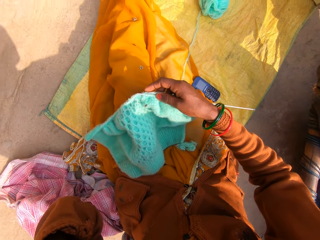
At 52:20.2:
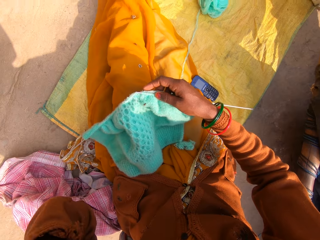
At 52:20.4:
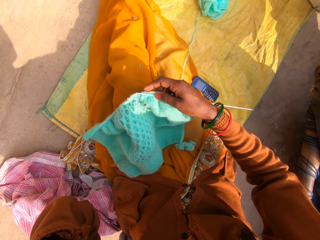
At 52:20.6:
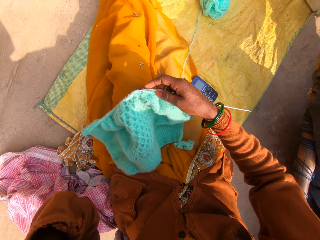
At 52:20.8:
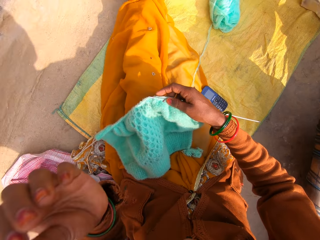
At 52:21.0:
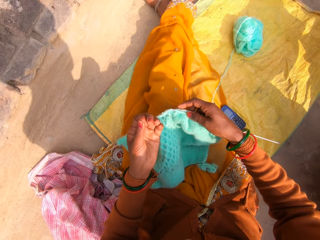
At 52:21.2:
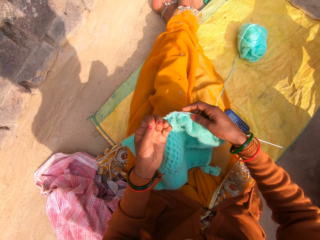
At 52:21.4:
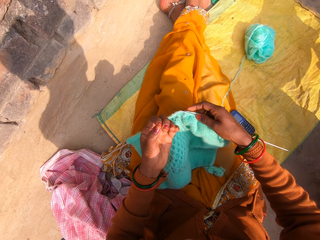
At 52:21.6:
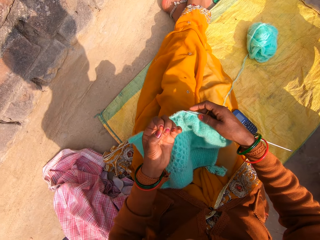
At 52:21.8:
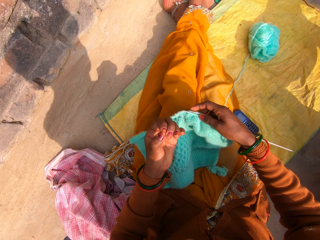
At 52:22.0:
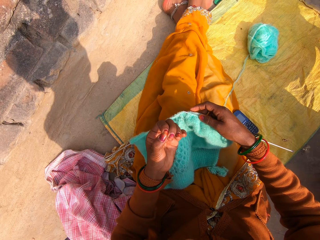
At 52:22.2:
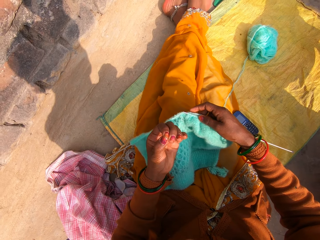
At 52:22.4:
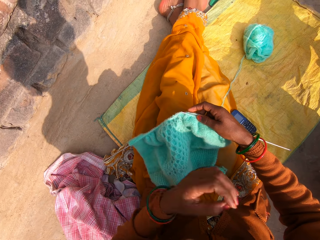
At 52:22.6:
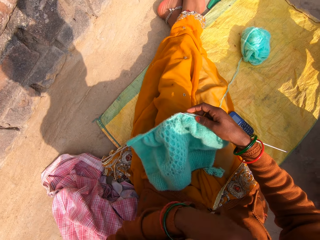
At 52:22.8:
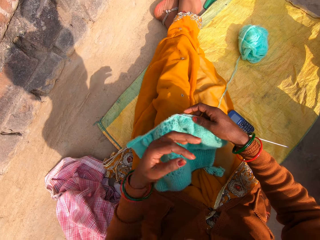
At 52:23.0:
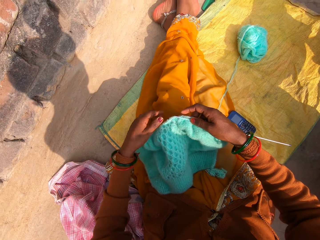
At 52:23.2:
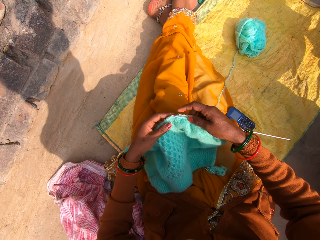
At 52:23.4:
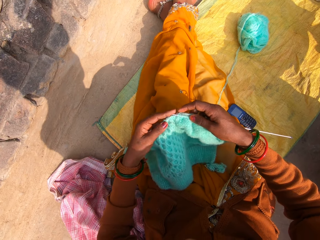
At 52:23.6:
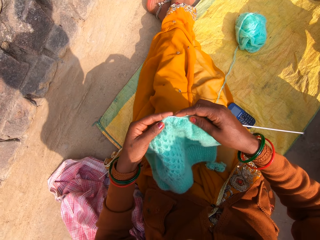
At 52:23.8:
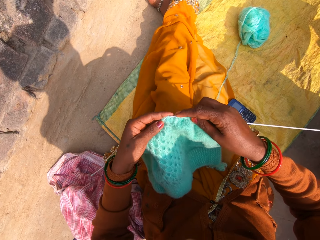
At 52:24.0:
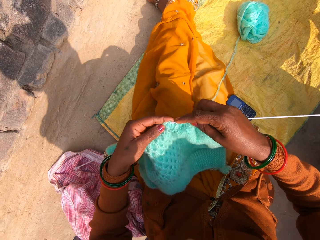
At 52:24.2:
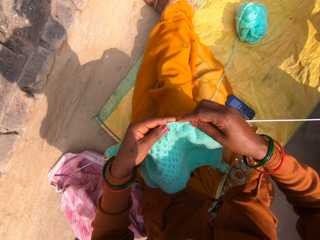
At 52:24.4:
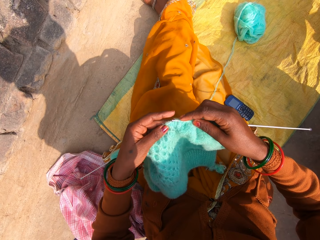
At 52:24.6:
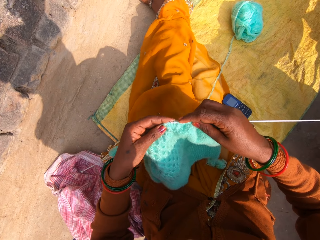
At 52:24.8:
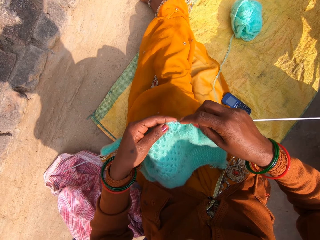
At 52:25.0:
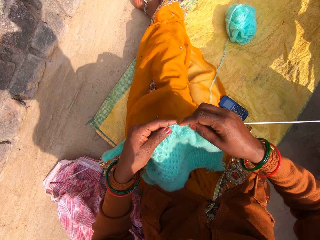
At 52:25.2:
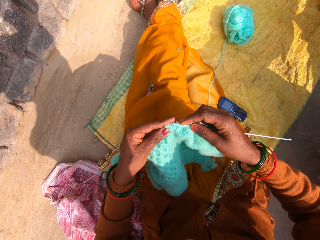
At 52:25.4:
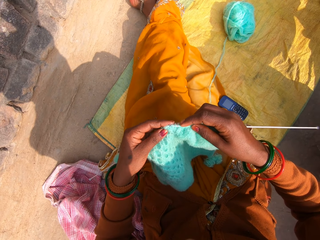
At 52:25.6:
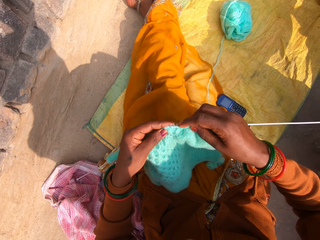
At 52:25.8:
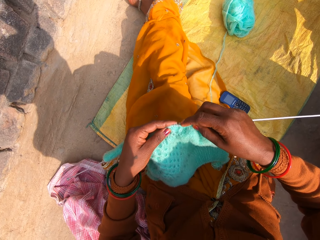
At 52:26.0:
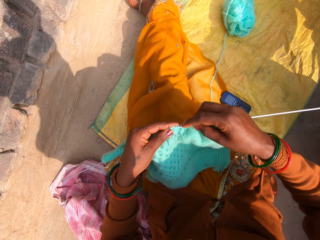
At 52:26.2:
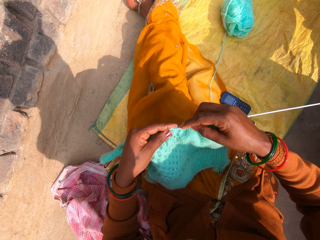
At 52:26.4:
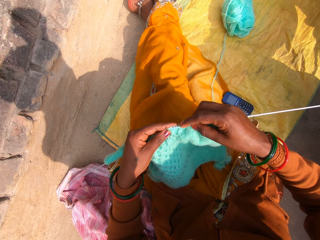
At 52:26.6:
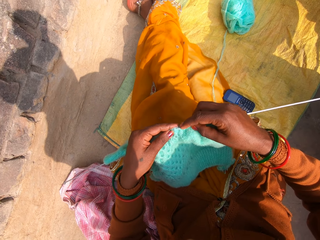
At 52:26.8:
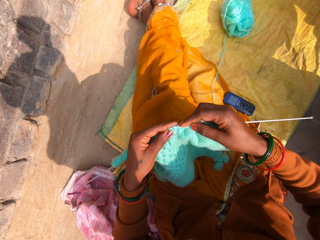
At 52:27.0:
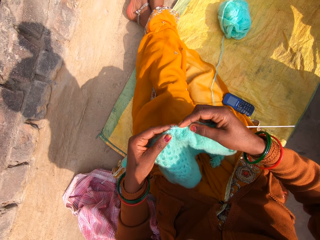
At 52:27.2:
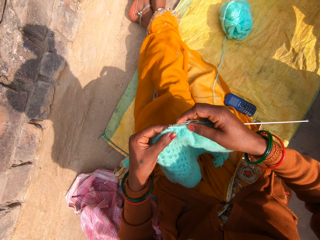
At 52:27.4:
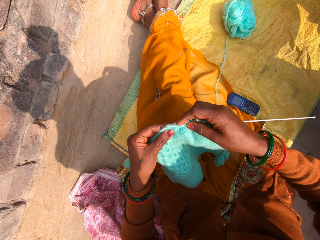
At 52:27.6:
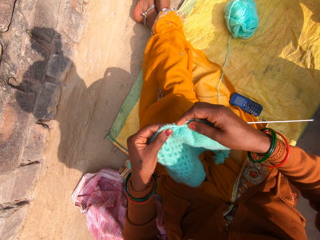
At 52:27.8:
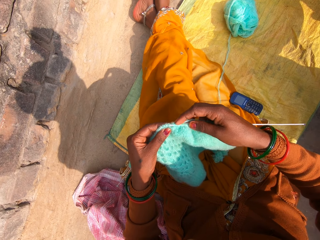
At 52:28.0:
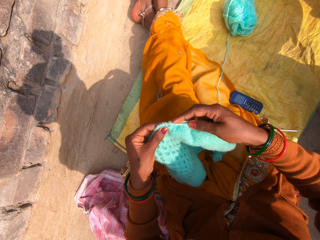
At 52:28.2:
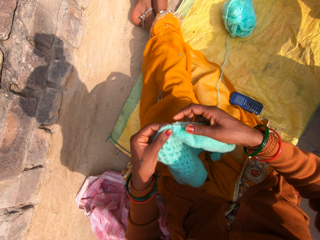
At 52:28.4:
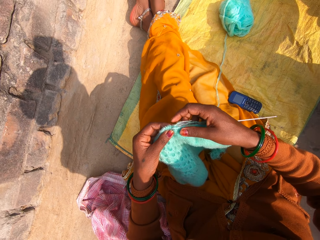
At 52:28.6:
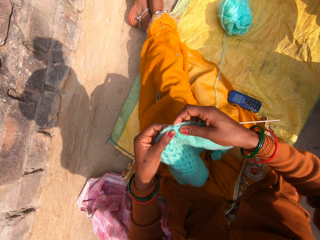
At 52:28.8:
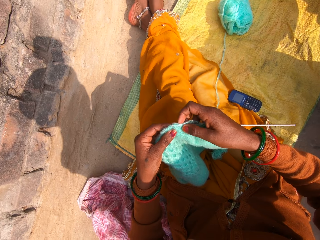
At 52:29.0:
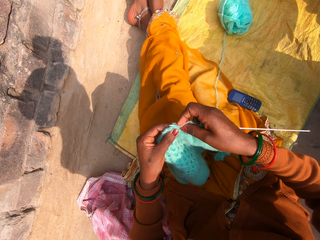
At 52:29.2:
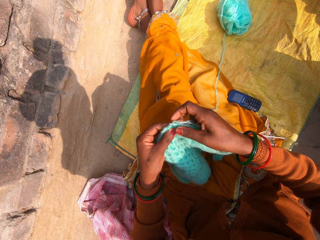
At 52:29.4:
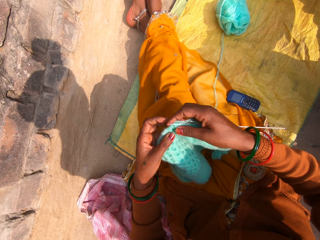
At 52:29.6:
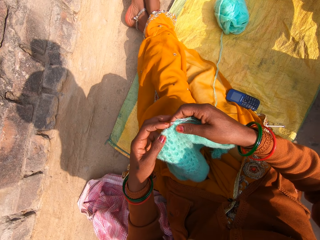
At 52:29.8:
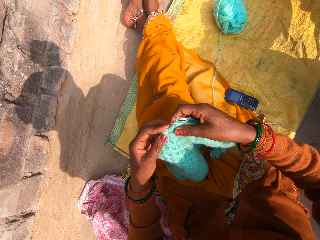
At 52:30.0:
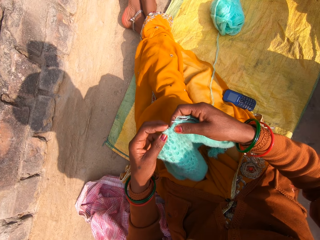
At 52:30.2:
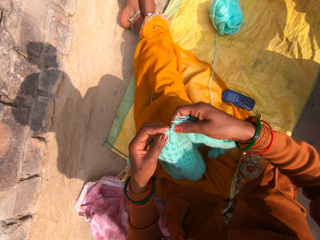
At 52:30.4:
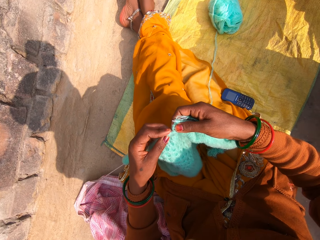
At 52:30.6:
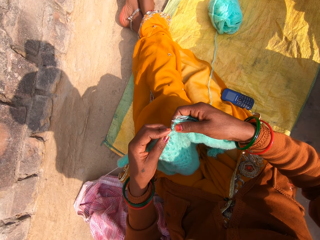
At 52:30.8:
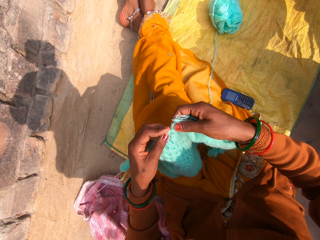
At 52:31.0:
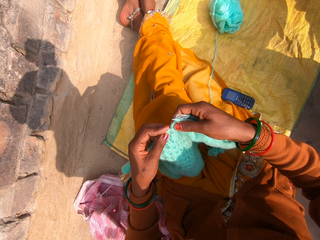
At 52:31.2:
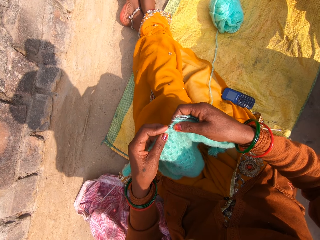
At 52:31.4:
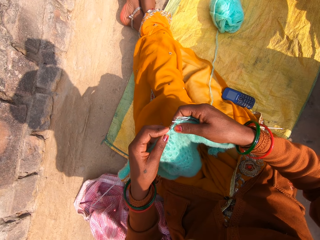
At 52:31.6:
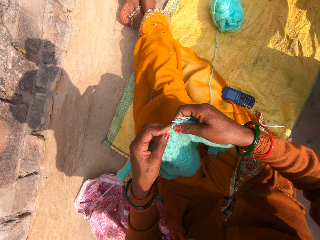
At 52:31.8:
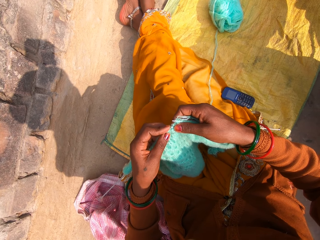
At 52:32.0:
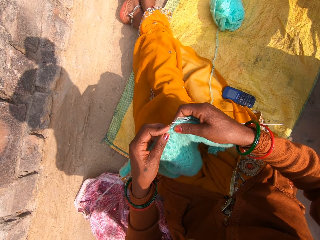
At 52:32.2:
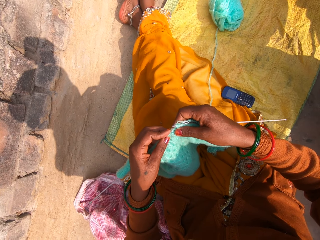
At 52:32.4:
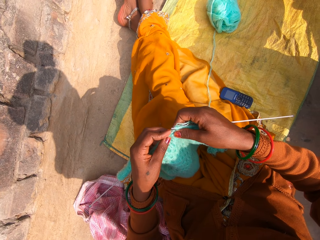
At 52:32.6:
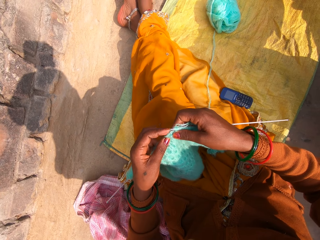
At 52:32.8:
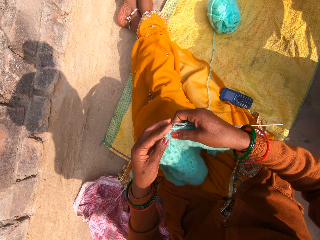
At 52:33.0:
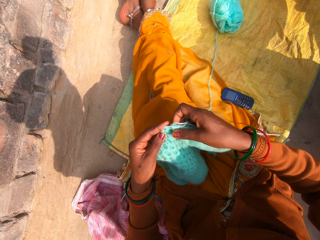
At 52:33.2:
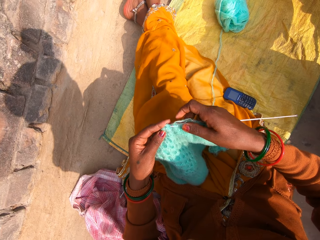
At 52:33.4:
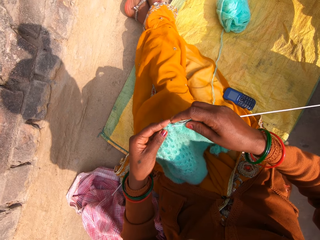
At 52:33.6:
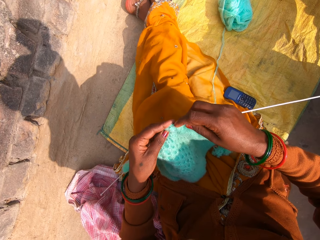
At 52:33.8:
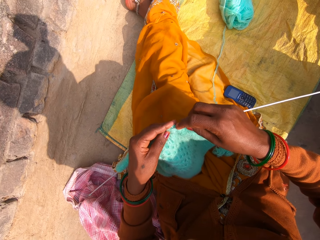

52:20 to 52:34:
The camera wearer looks at her left fingers. She touches her nose with her left hand. She knits the yarn in her hands with the knitting needles. She talks to a man. The man talks to the camera wearer. The camera wearer talks to the man.

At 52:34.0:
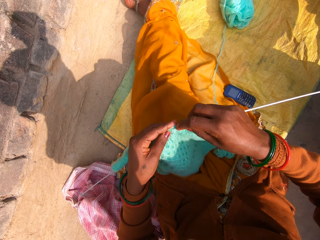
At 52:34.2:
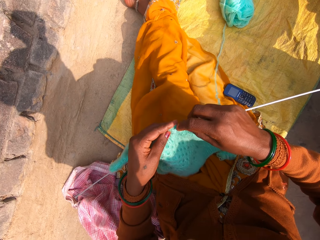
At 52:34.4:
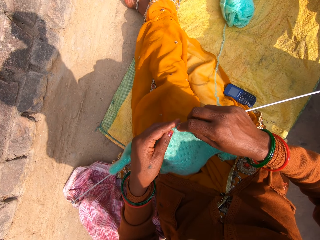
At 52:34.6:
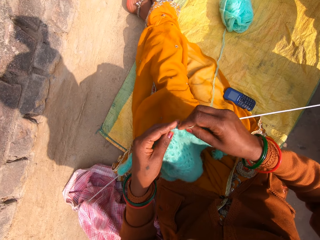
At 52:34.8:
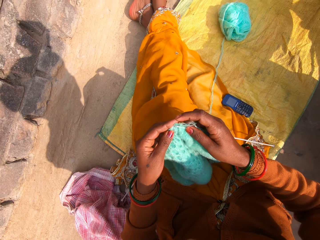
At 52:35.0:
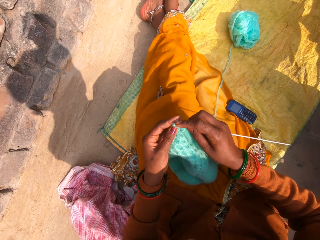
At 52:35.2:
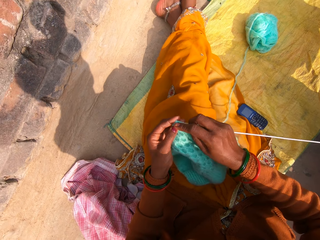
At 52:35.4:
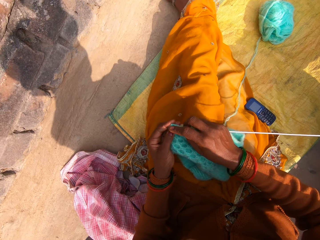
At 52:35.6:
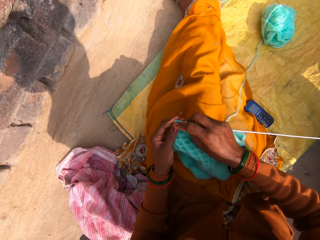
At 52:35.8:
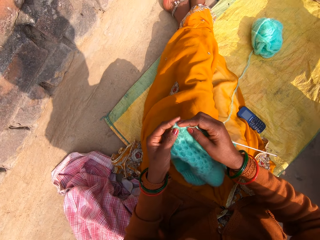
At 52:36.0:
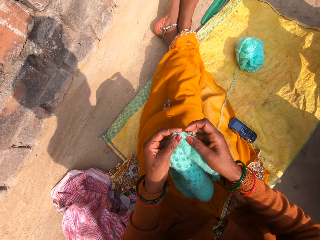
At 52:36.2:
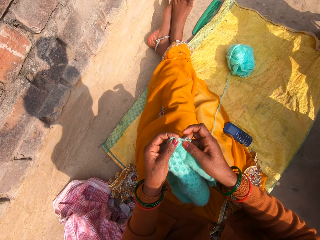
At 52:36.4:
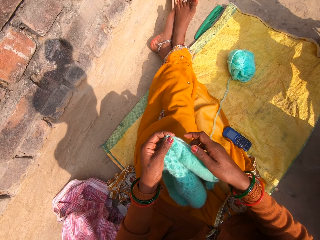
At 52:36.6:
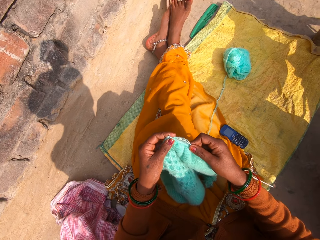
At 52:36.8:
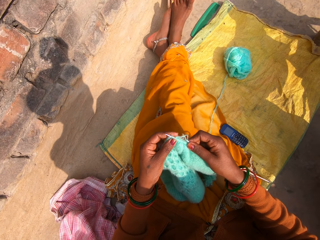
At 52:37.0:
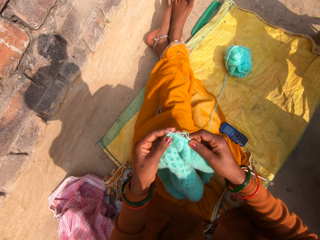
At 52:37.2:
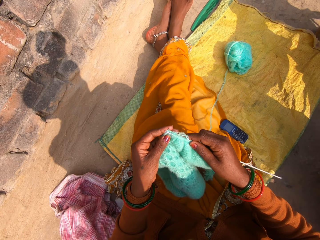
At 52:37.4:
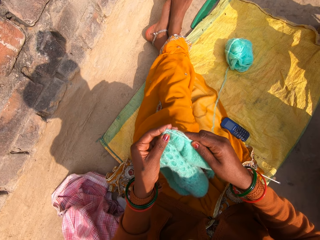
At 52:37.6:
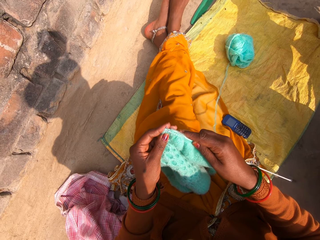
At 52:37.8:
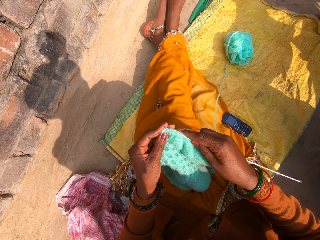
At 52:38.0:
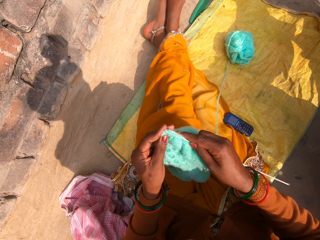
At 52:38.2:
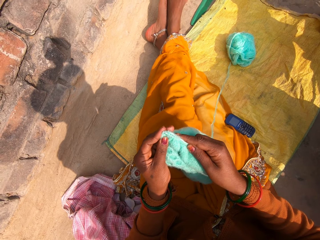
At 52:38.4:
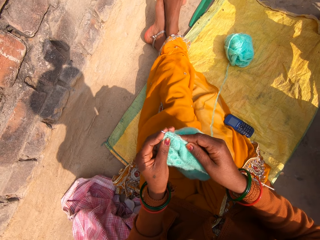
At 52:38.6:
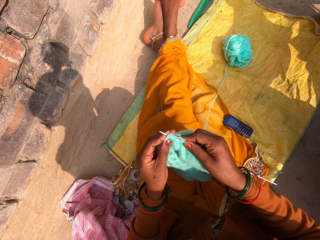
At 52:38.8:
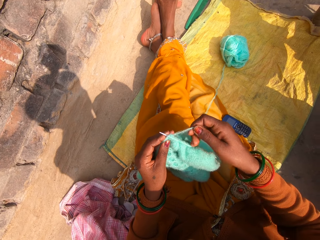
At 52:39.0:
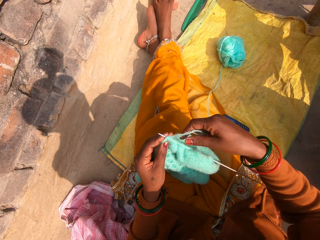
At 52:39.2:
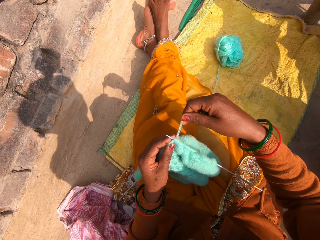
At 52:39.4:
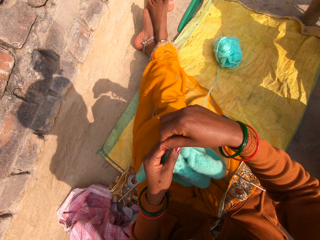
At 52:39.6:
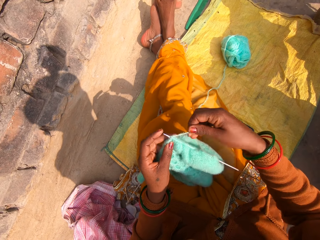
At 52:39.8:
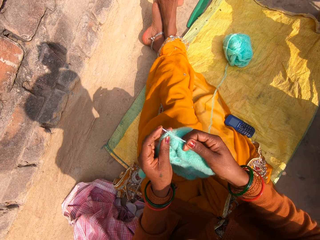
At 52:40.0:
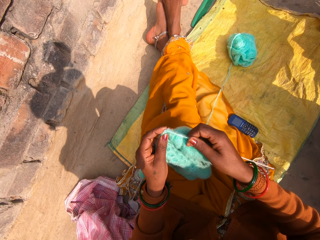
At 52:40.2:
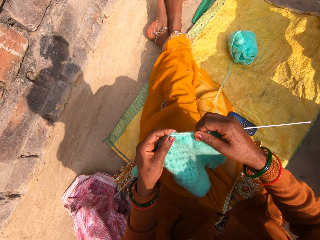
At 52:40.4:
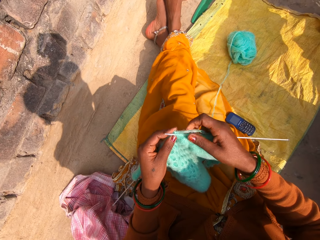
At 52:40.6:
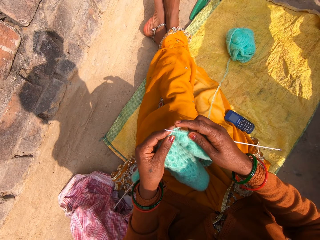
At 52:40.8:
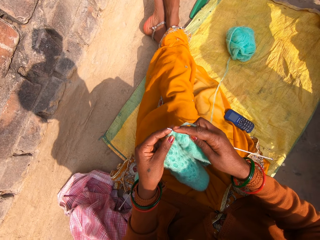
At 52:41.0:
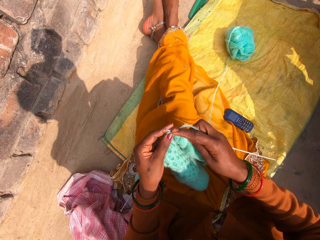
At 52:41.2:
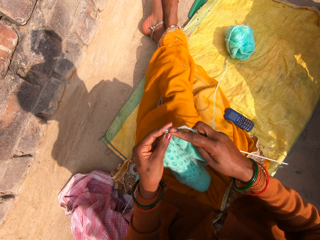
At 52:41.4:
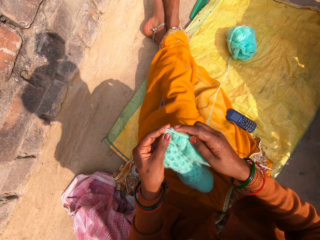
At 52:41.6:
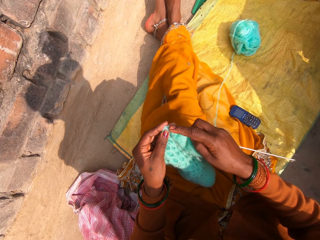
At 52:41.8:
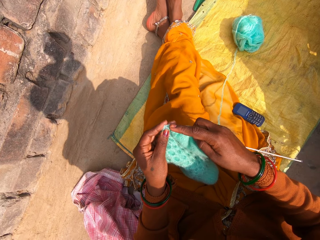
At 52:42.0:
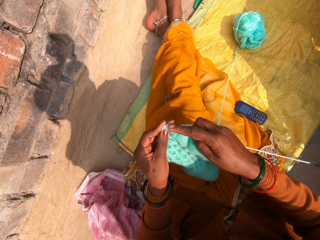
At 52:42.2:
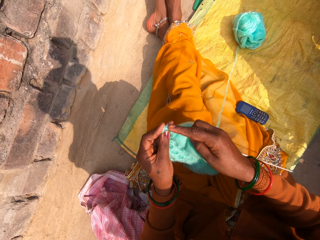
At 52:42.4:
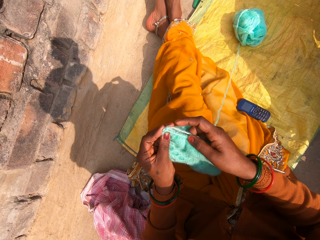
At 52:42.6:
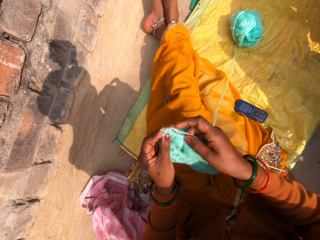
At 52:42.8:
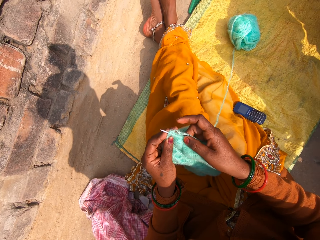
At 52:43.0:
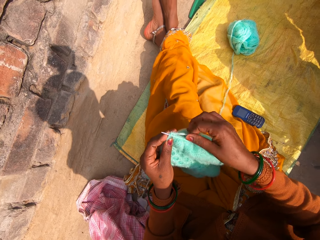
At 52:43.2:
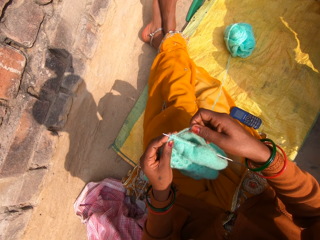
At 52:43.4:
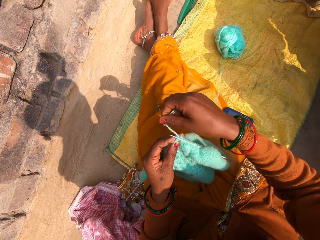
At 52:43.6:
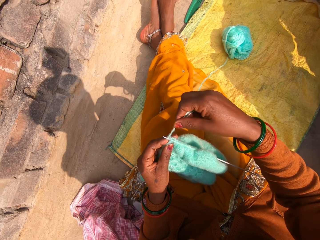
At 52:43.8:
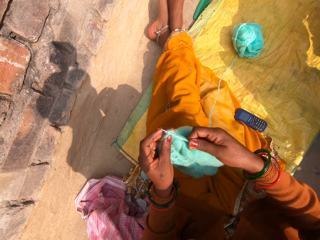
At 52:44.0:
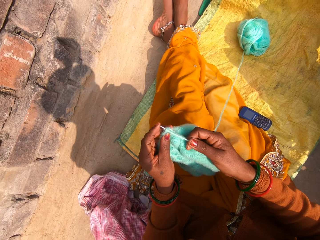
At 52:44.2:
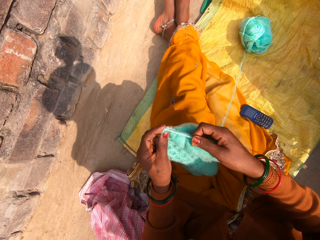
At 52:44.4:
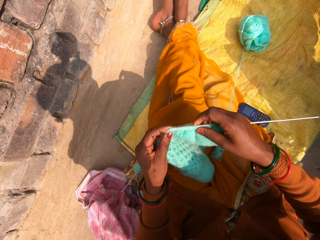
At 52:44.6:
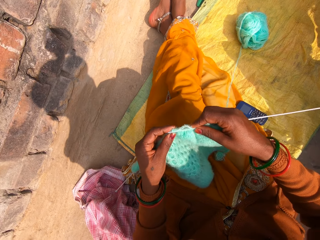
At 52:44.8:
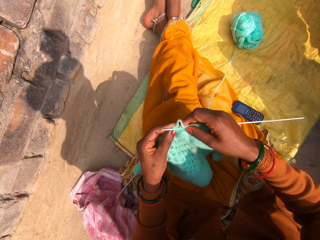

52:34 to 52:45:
A man talks to the camera wearer. The camera wearer talks to the man. The man talks to the camera wearer. The camera wearer talks to the man.
